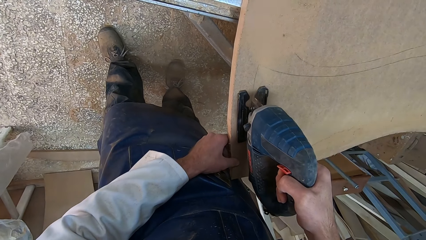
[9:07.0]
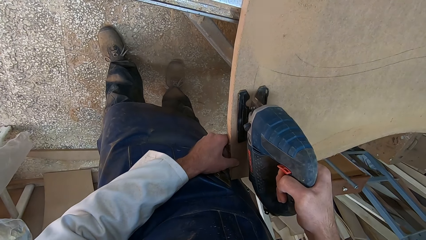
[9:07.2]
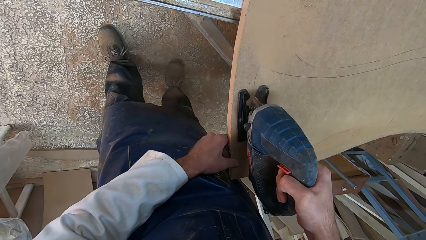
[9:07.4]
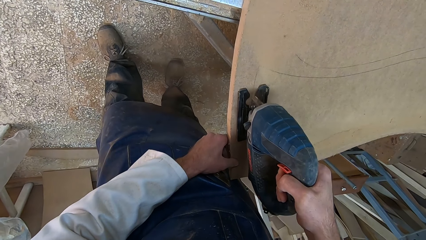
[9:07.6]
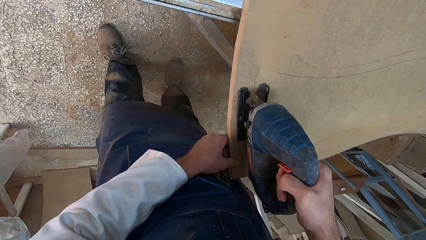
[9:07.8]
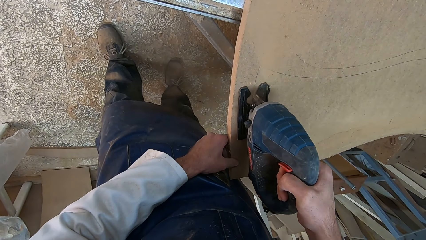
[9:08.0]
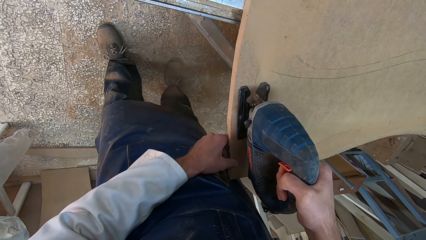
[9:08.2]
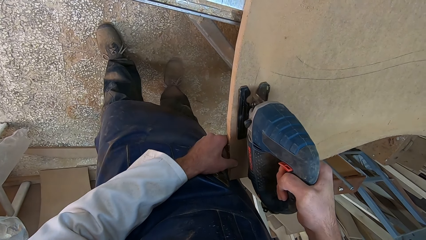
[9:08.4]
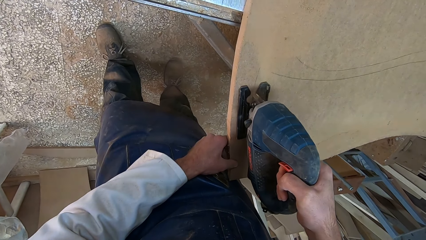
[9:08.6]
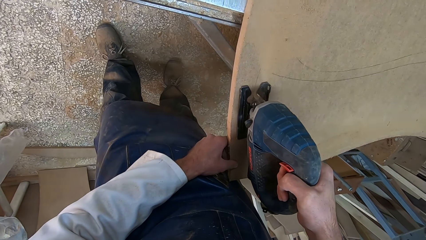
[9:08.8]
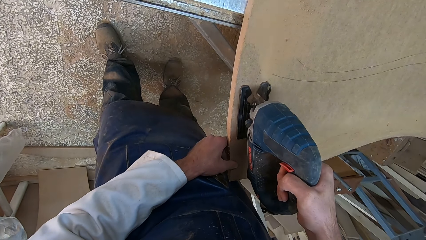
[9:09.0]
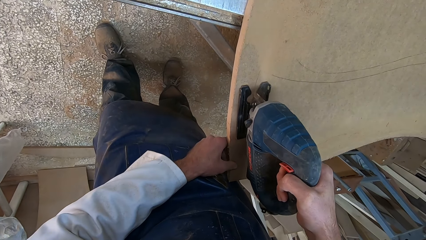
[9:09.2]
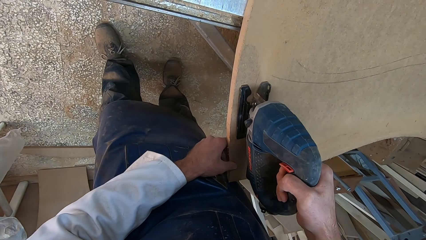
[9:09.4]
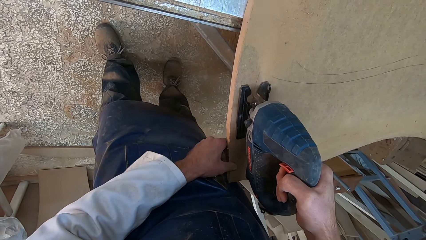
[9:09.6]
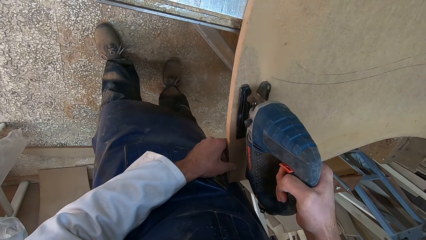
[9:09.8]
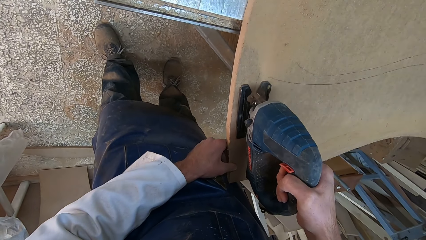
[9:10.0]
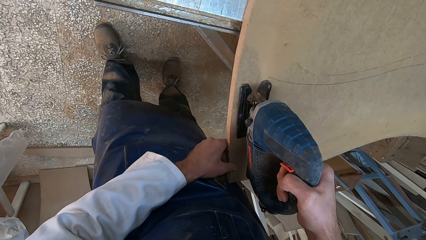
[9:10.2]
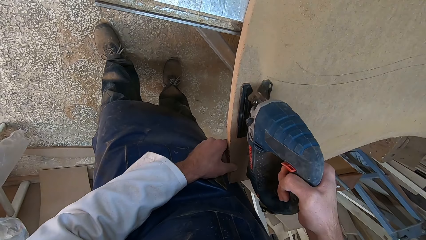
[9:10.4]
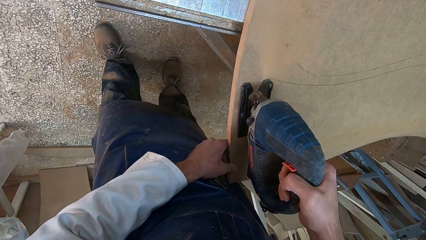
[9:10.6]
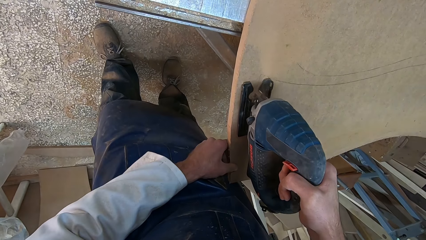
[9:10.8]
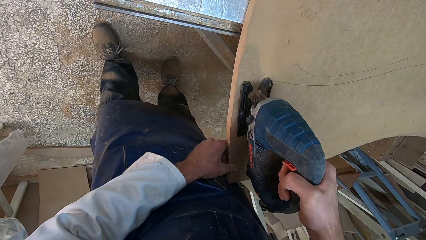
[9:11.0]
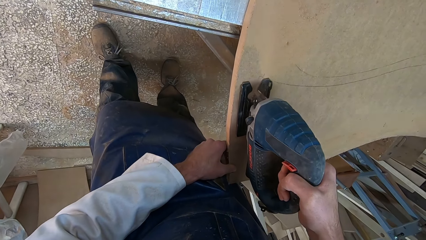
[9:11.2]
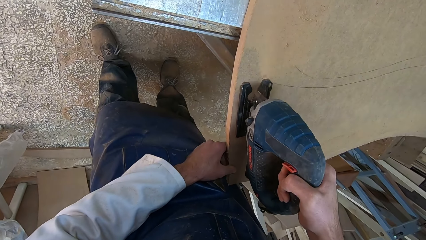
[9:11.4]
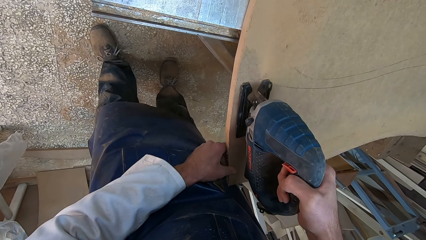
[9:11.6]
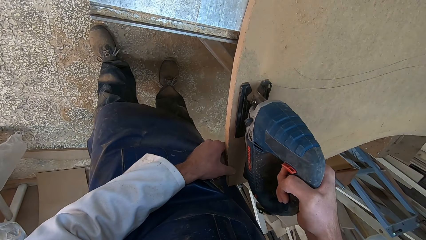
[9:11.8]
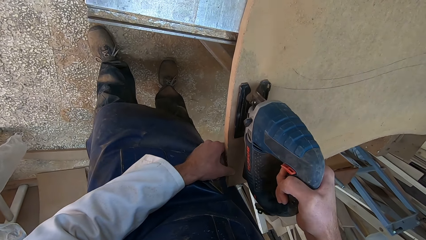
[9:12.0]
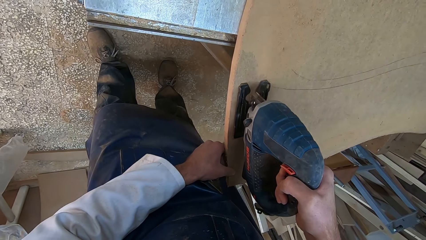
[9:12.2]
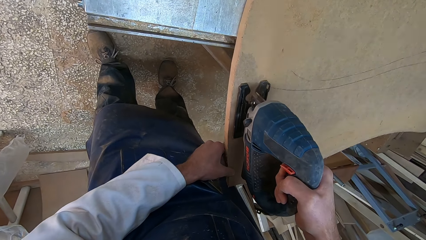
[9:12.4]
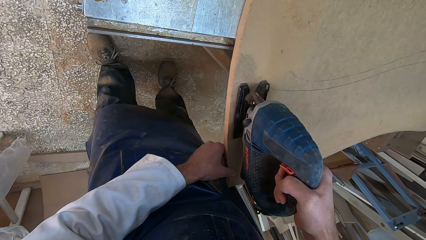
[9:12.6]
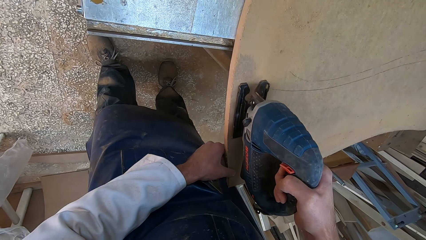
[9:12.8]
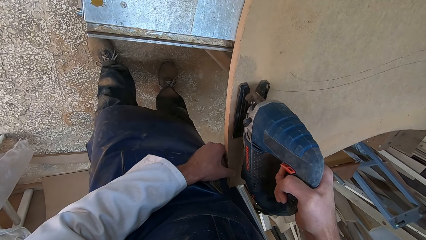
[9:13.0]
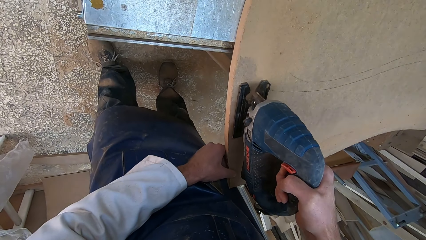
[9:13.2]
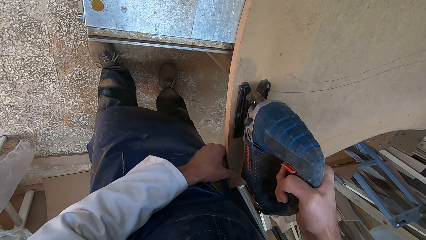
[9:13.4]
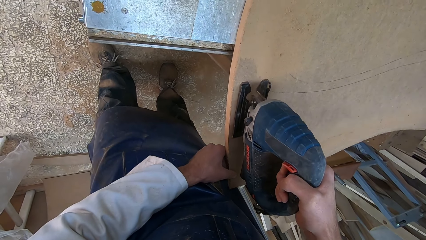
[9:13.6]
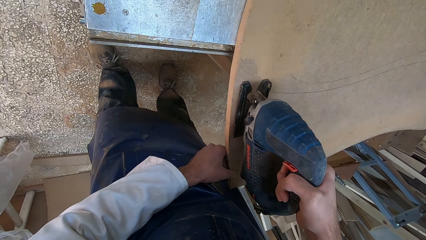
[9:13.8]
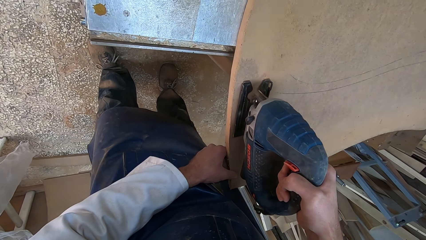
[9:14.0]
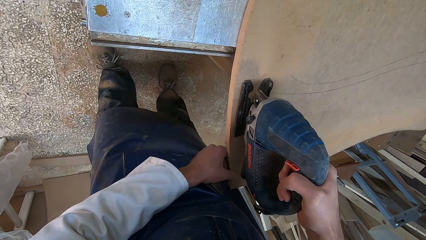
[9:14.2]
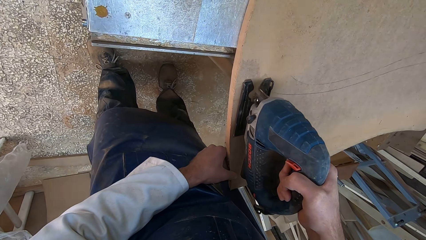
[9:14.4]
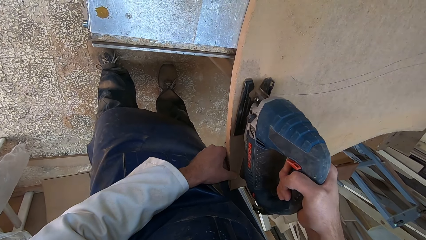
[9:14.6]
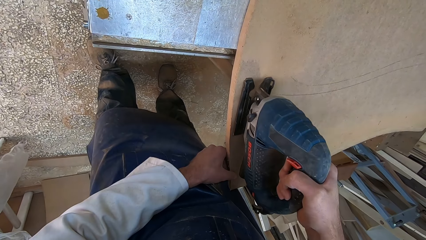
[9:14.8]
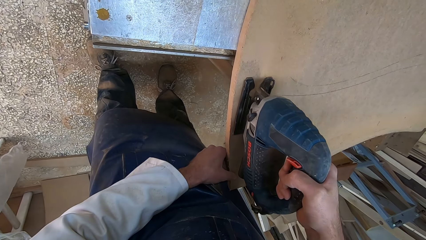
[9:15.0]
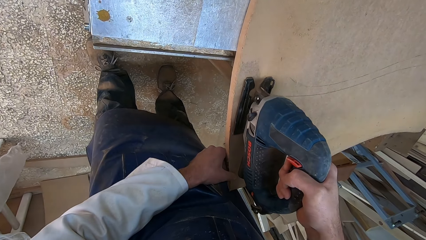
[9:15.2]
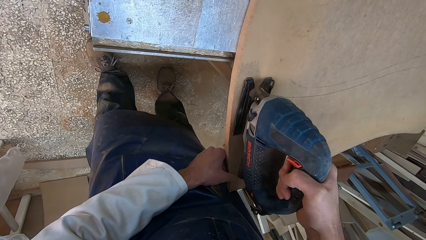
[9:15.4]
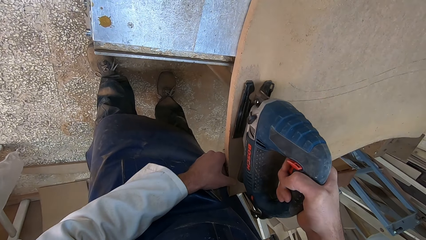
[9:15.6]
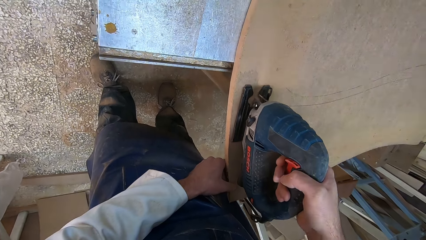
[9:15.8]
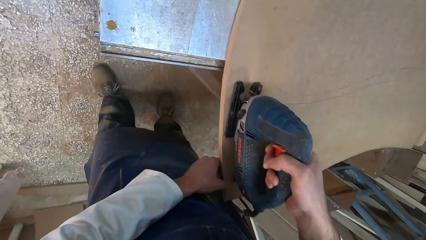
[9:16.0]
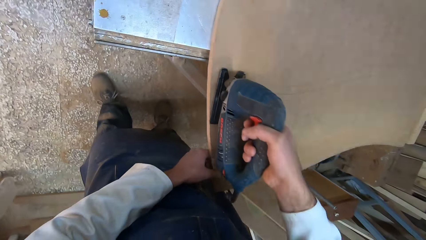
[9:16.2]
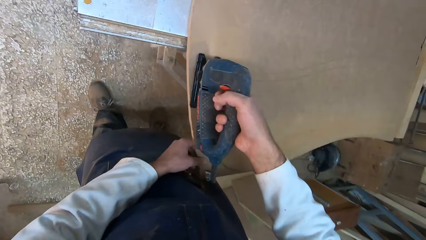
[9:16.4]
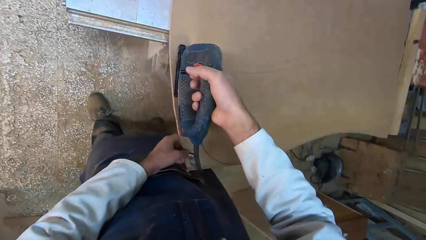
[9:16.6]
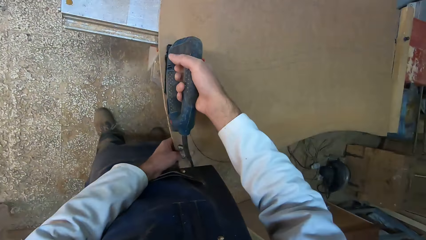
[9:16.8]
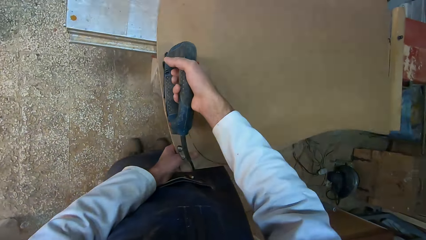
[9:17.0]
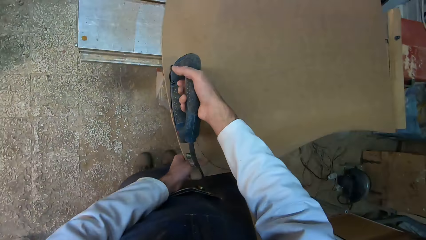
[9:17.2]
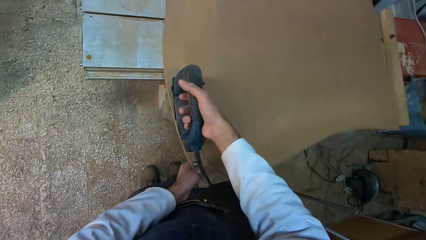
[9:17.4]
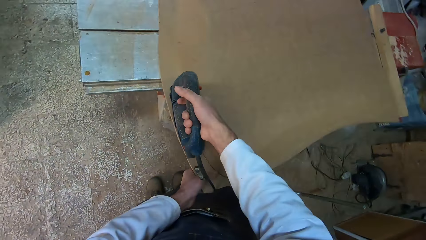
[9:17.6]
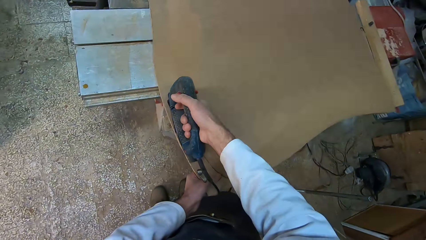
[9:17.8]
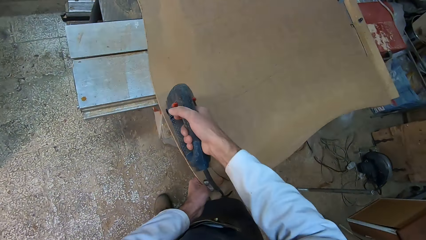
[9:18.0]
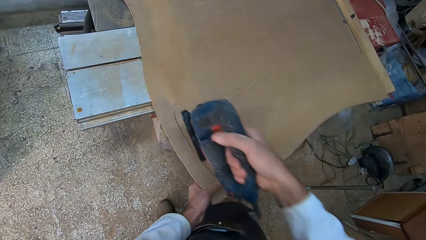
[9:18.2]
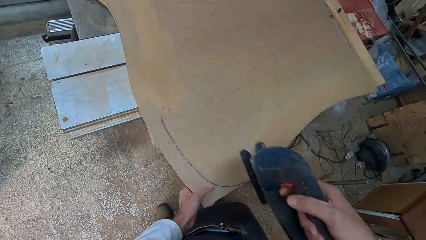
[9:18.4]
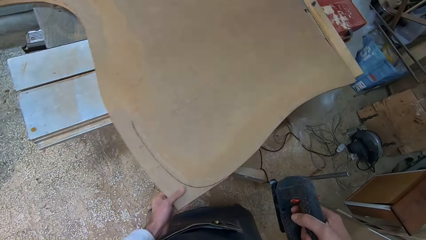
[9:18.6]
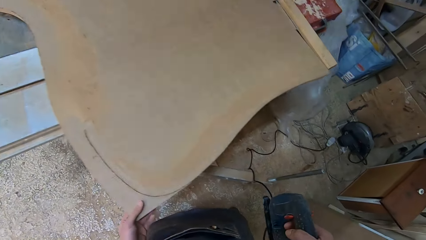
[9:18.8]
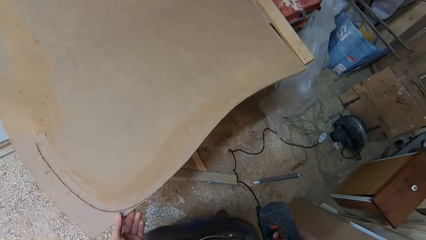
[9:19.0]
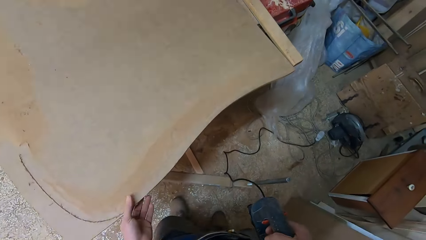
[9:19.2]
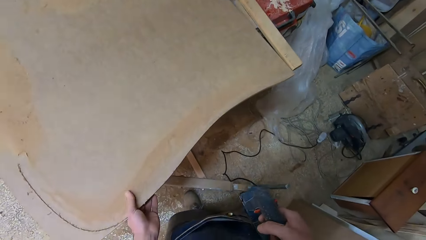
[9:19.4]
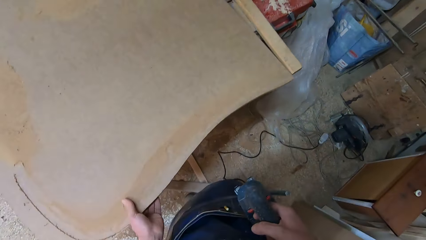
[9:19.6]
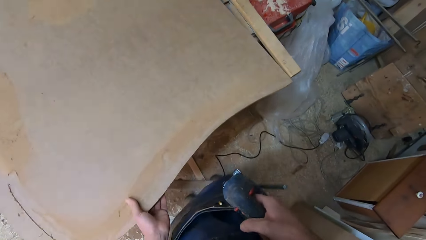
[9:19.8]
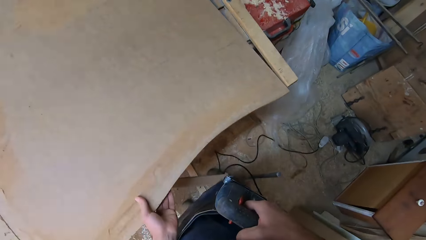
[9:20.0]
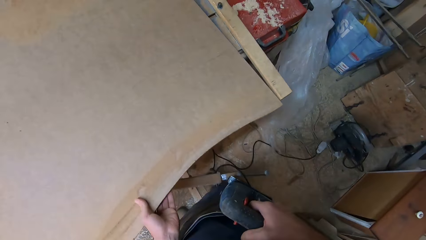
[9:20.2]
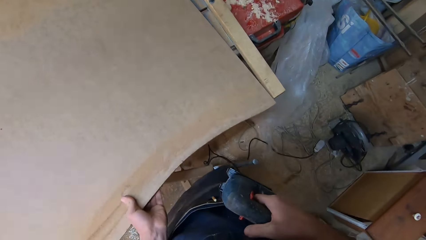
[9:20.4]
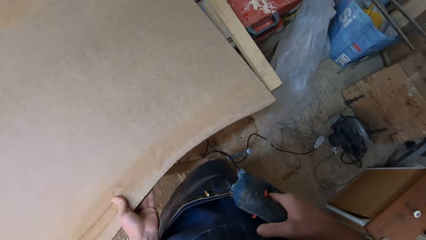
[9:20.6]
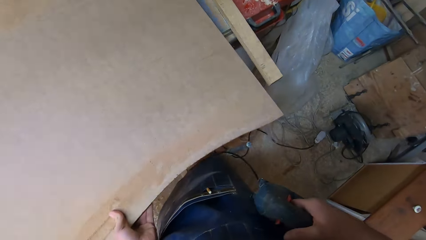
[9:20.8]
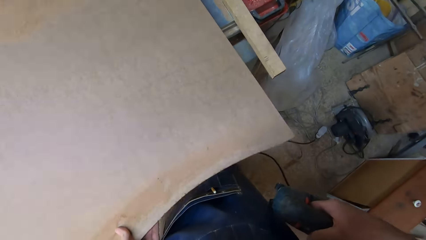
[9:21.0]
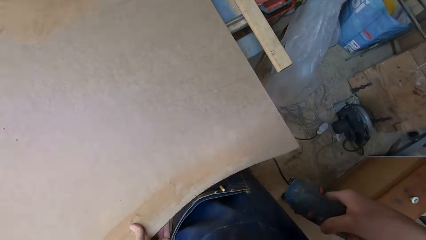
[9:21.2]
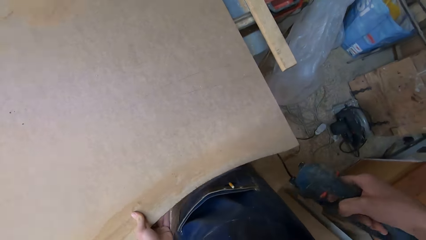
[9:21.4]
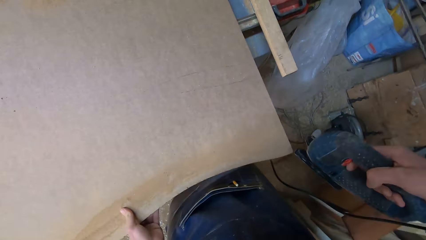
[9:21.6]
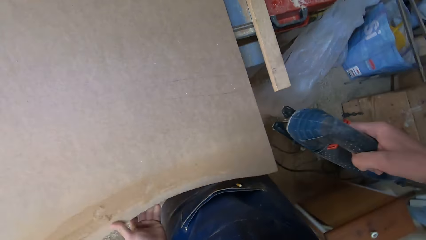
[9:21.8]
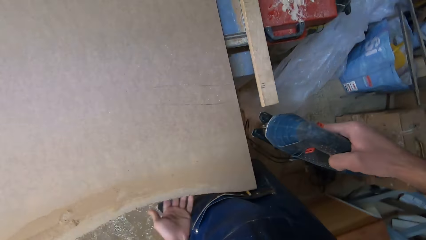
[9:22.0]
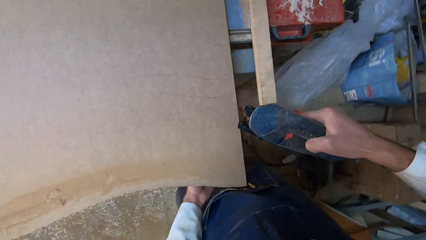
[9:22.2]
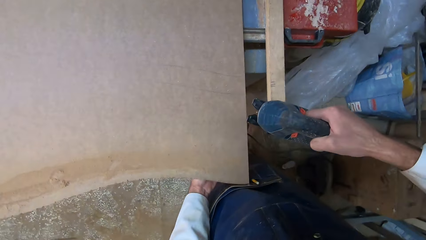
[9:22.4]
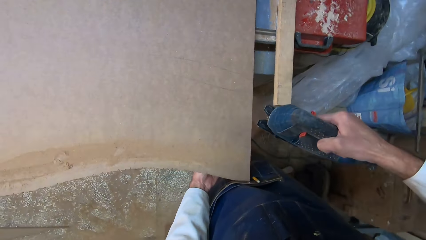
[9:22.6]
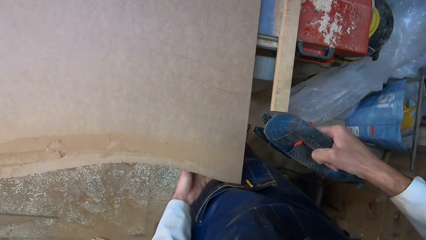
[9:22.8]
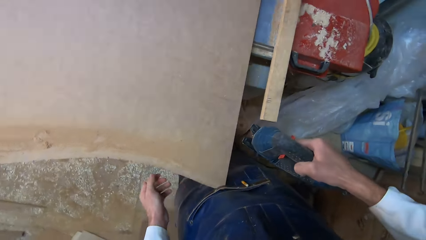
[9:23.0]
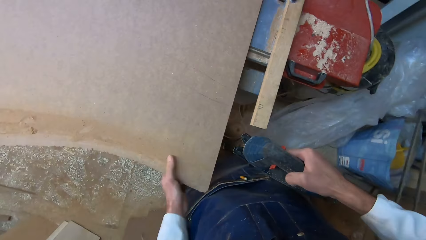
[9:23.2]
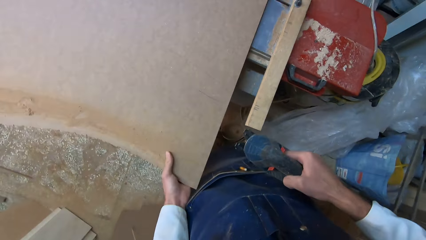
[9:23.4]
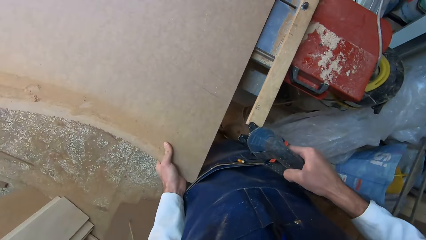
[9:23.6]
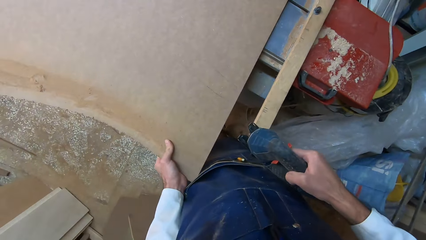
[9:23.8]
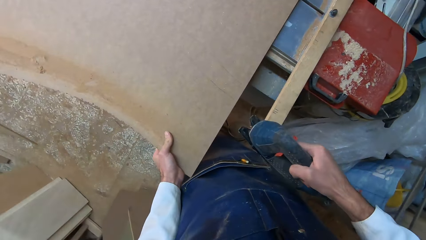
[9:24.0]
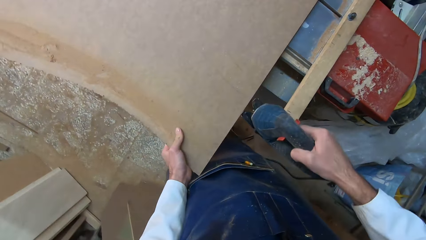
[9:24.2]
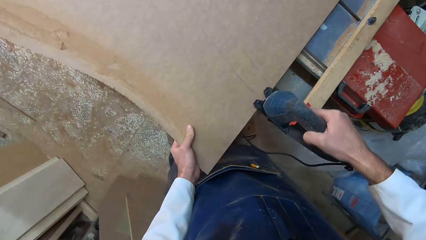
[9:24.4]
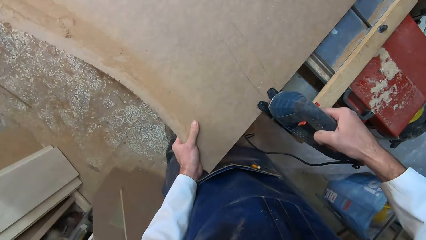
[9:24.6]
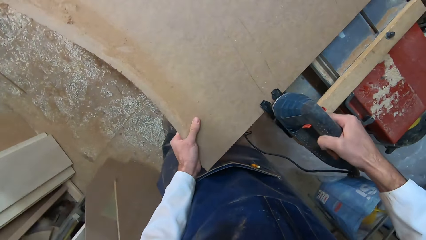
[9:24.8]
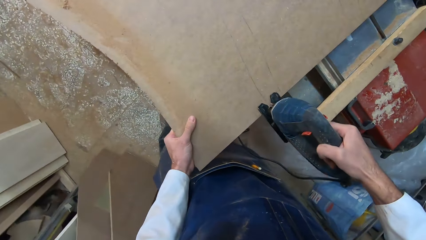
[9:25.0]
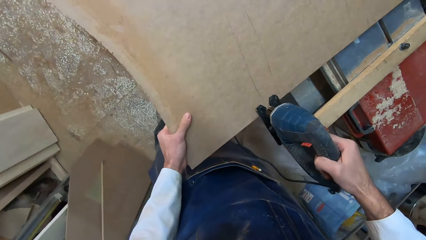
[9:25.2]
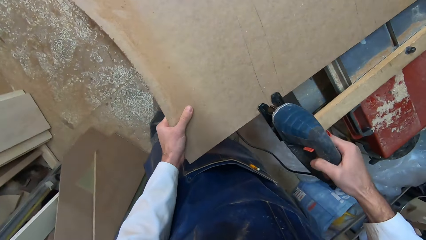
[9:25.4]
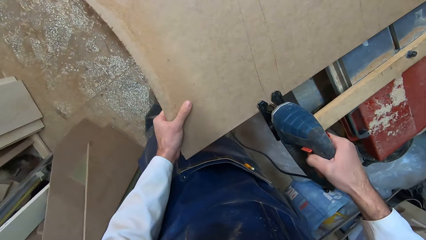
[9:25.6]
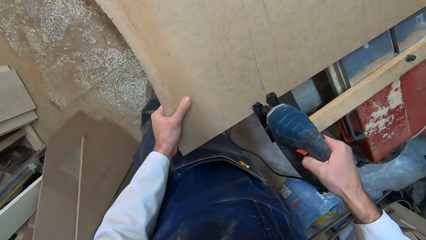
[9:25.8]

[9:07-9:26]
The camera wearer lifts the jigsaw cutter off the soft board or wood. He moves around. He moves the wood with his left hand. He moves to another side of the wood. He holds the wood with his left hand. He places the jigsaw cutter on the soft board.
